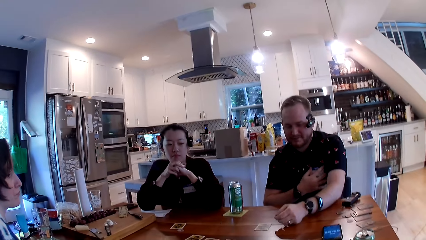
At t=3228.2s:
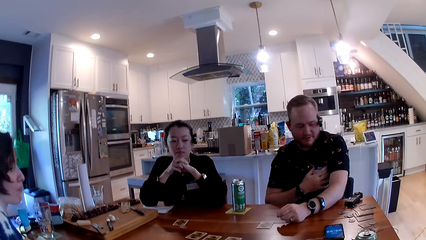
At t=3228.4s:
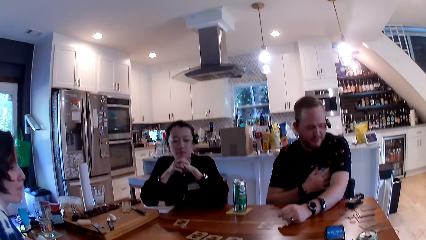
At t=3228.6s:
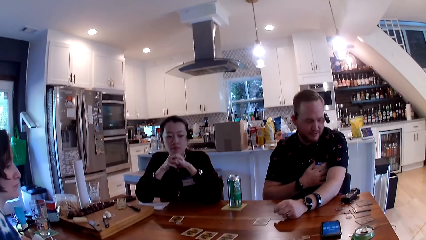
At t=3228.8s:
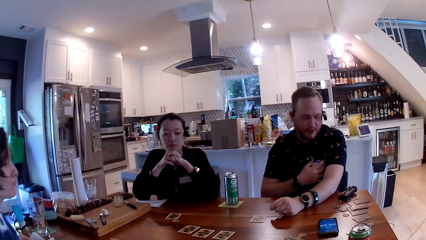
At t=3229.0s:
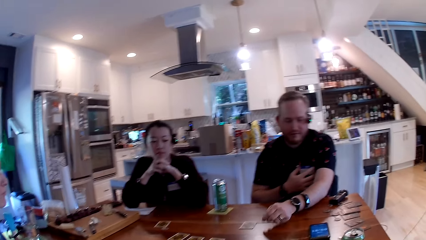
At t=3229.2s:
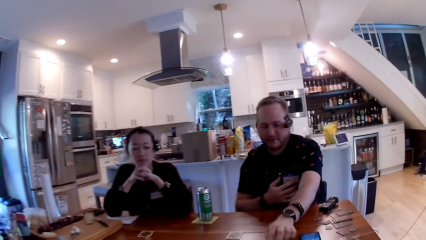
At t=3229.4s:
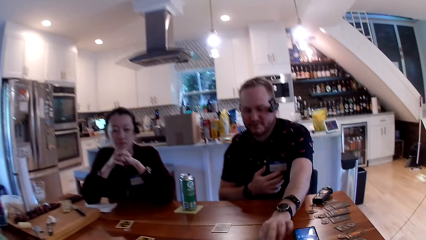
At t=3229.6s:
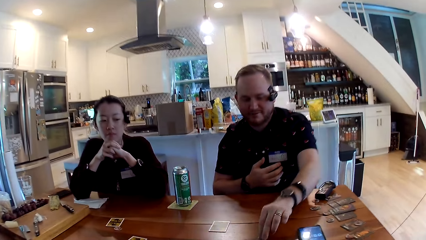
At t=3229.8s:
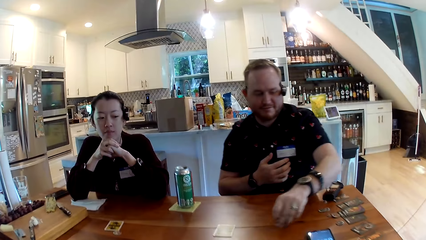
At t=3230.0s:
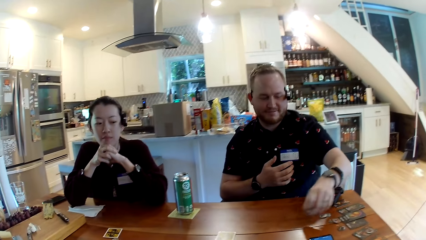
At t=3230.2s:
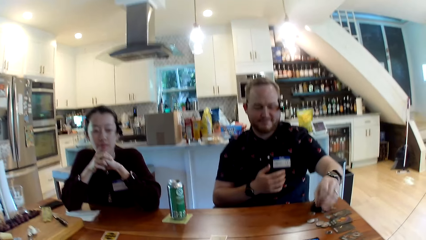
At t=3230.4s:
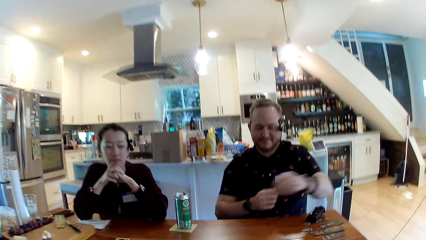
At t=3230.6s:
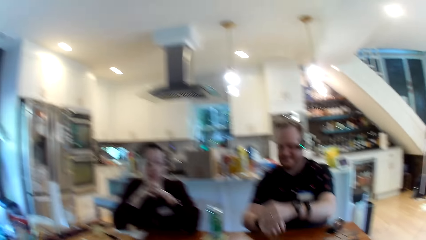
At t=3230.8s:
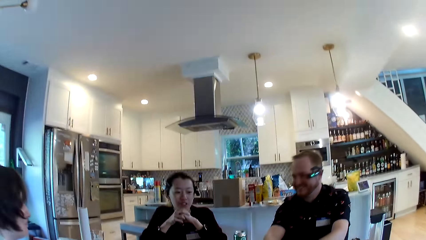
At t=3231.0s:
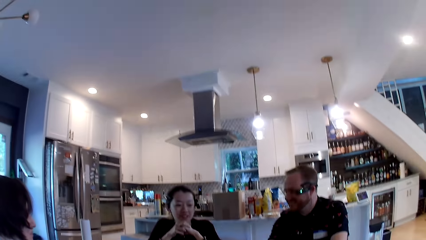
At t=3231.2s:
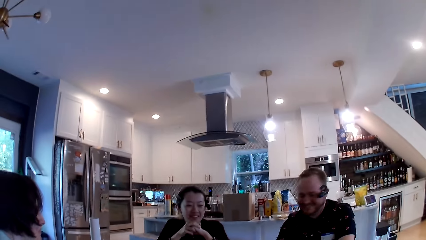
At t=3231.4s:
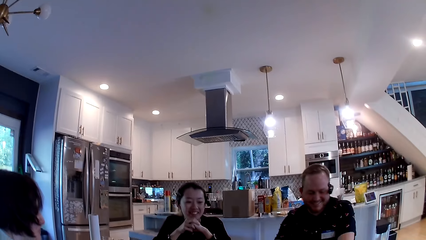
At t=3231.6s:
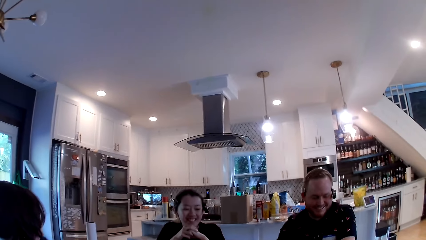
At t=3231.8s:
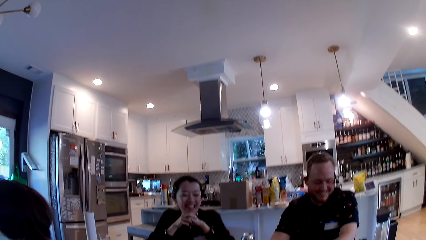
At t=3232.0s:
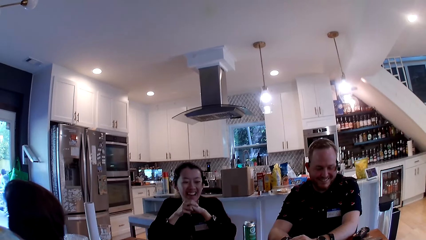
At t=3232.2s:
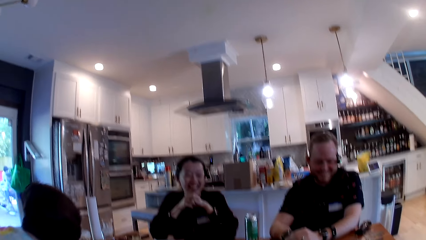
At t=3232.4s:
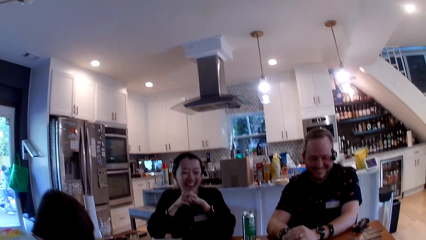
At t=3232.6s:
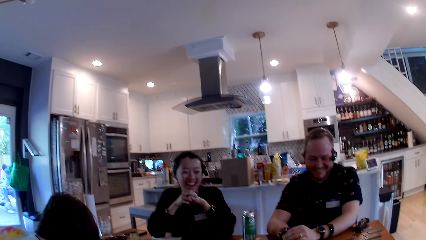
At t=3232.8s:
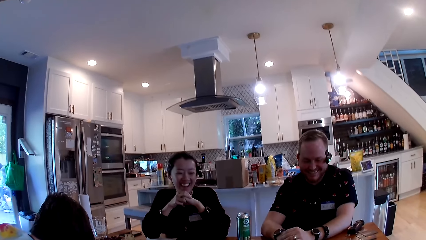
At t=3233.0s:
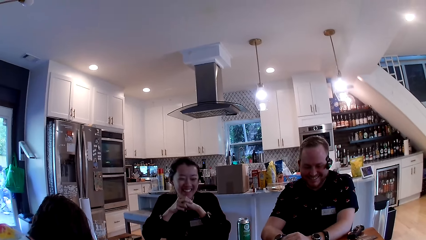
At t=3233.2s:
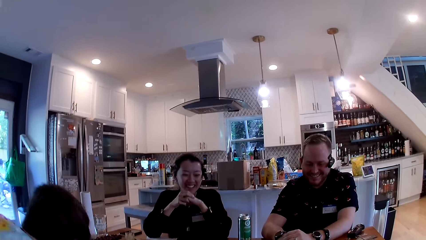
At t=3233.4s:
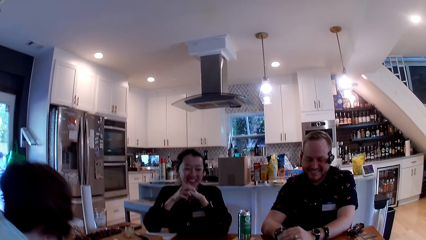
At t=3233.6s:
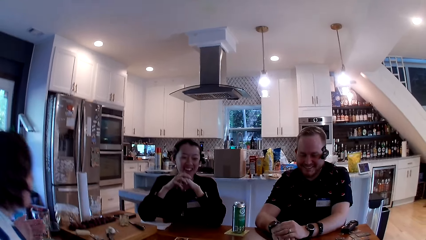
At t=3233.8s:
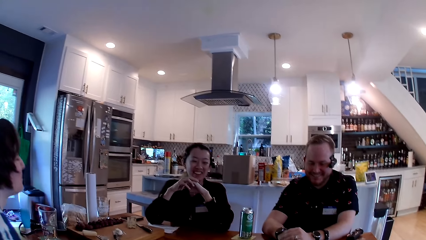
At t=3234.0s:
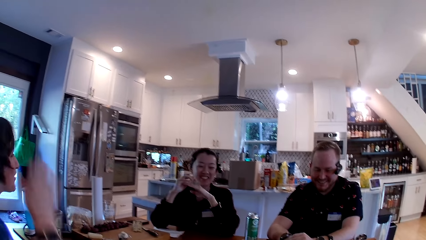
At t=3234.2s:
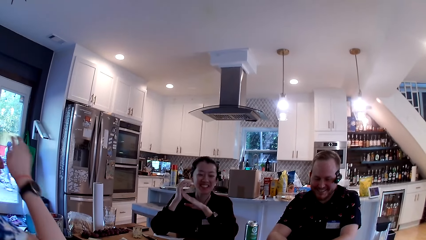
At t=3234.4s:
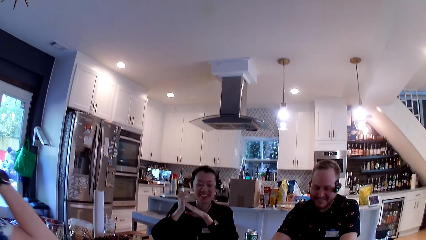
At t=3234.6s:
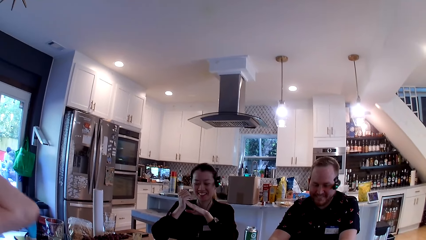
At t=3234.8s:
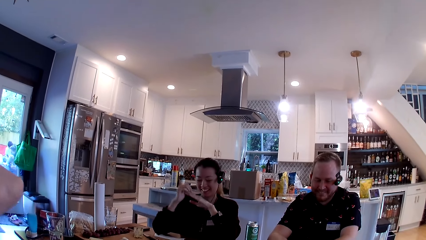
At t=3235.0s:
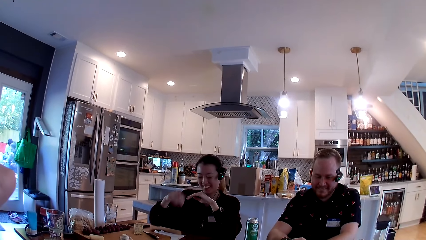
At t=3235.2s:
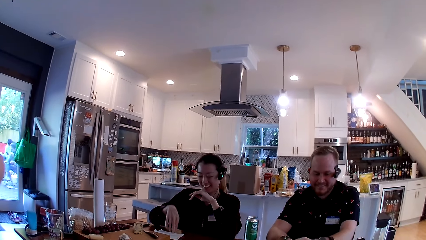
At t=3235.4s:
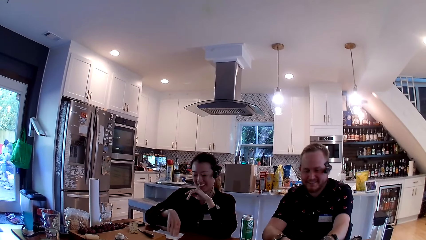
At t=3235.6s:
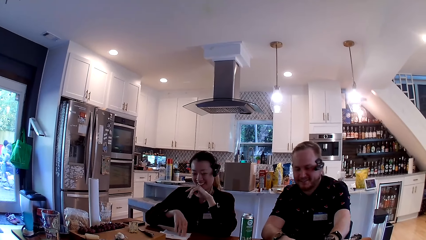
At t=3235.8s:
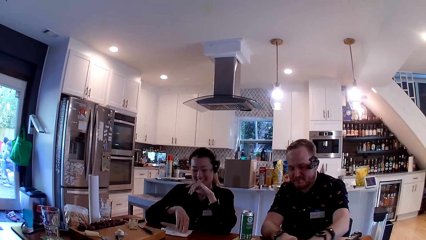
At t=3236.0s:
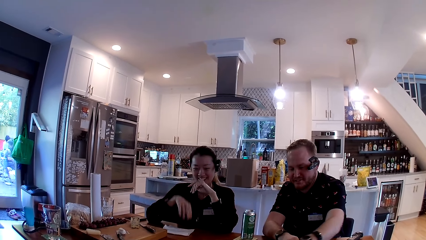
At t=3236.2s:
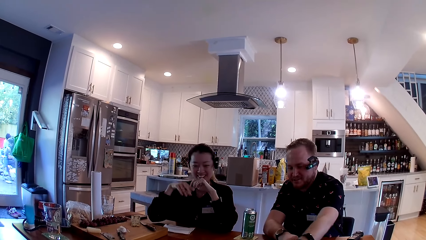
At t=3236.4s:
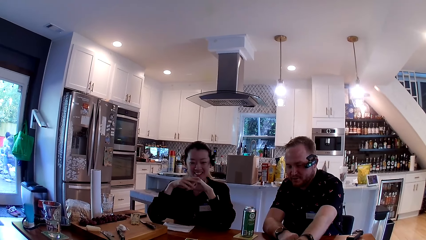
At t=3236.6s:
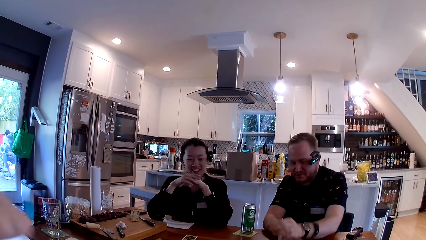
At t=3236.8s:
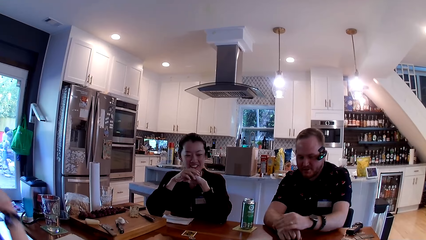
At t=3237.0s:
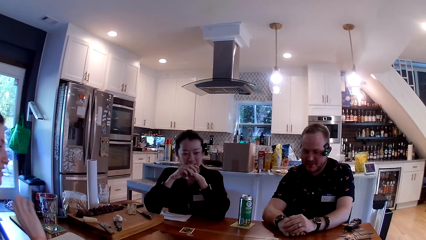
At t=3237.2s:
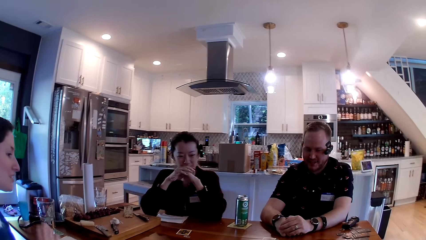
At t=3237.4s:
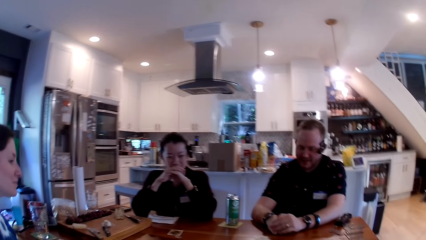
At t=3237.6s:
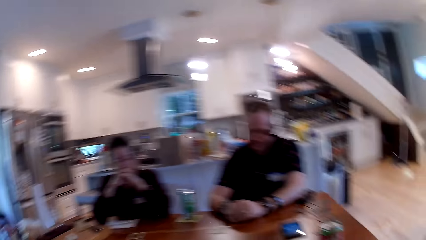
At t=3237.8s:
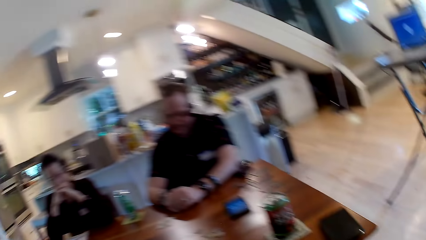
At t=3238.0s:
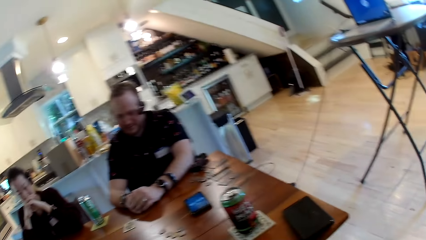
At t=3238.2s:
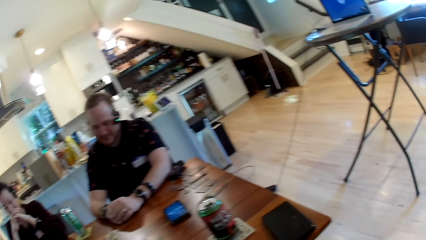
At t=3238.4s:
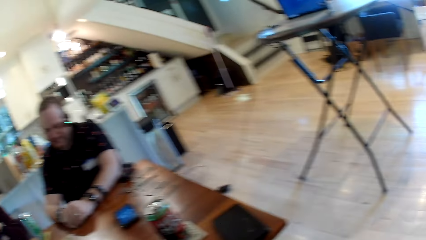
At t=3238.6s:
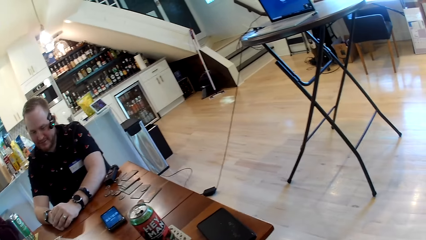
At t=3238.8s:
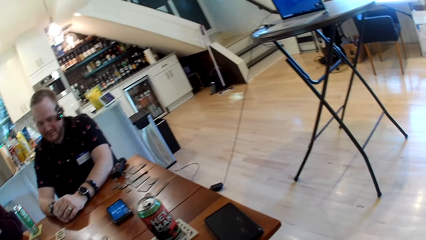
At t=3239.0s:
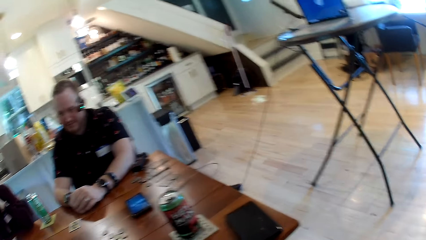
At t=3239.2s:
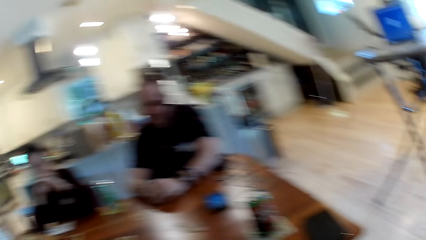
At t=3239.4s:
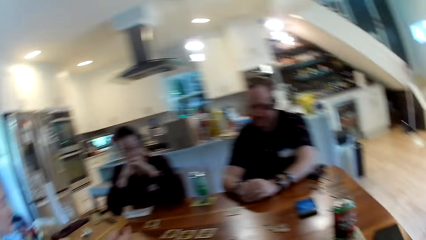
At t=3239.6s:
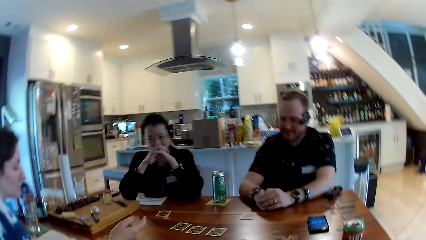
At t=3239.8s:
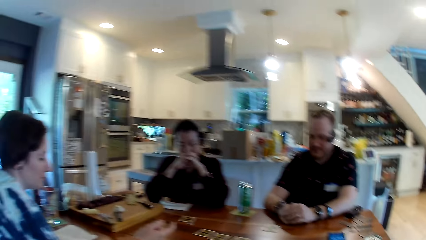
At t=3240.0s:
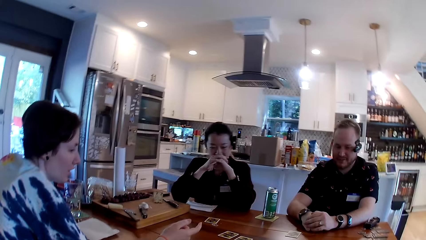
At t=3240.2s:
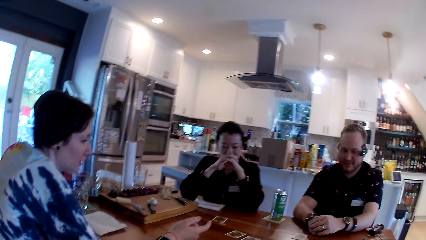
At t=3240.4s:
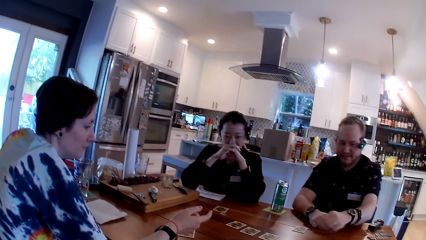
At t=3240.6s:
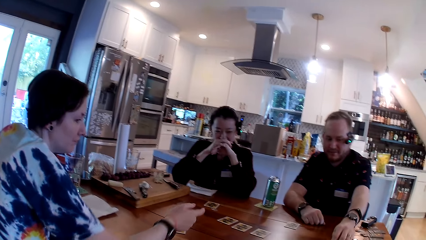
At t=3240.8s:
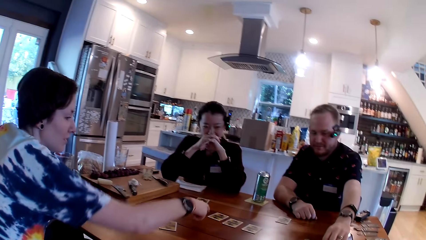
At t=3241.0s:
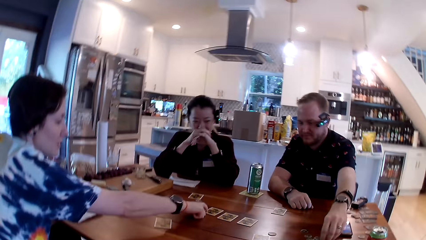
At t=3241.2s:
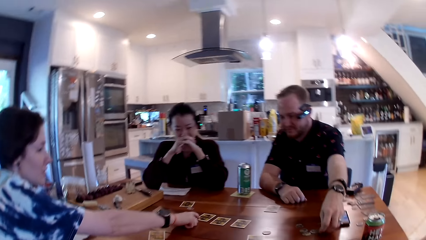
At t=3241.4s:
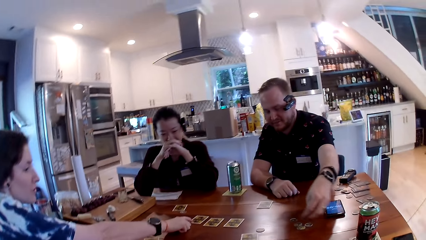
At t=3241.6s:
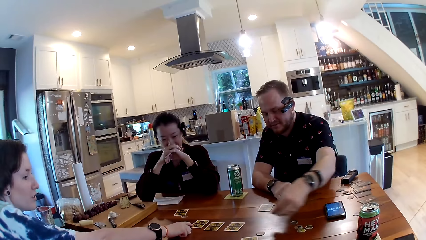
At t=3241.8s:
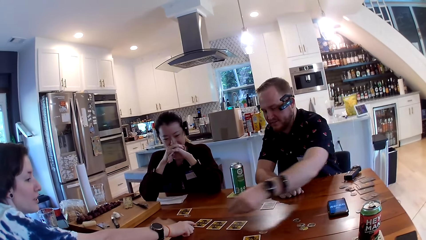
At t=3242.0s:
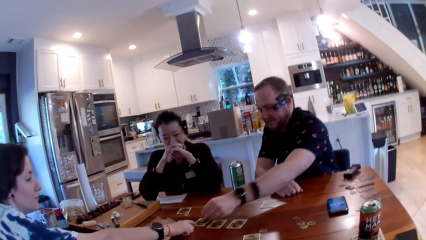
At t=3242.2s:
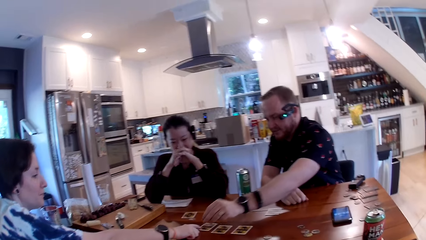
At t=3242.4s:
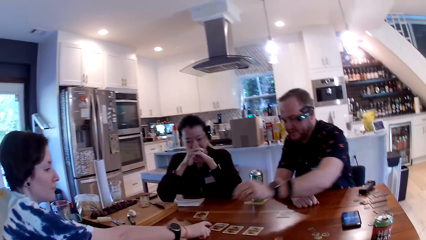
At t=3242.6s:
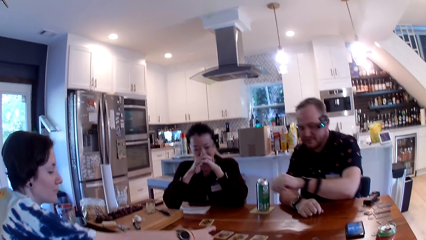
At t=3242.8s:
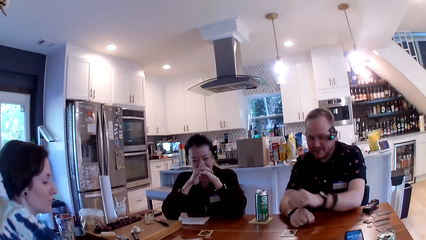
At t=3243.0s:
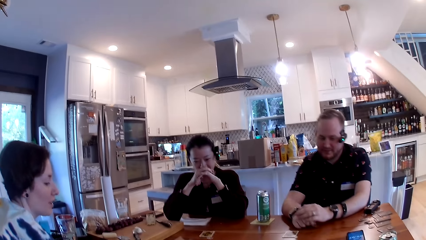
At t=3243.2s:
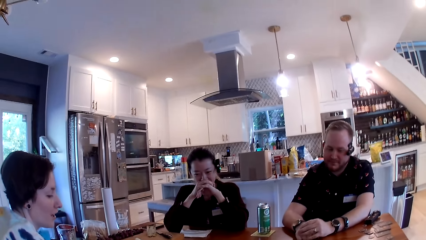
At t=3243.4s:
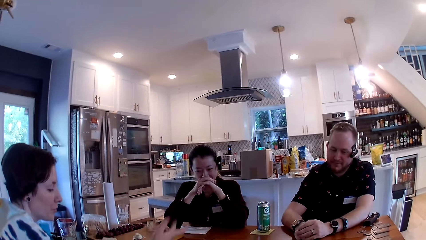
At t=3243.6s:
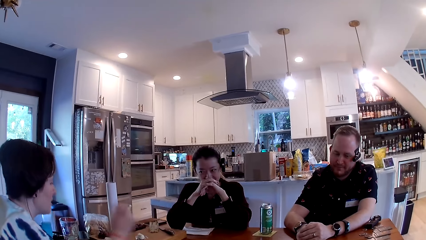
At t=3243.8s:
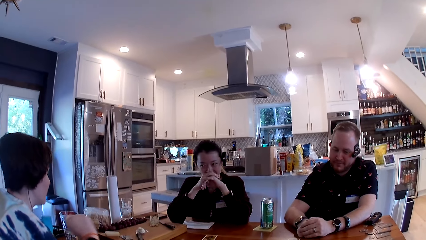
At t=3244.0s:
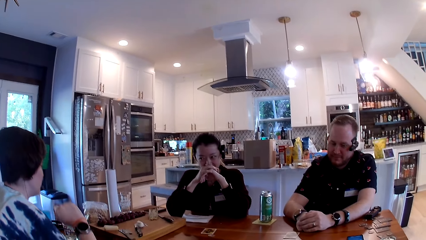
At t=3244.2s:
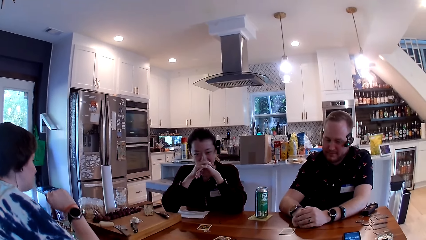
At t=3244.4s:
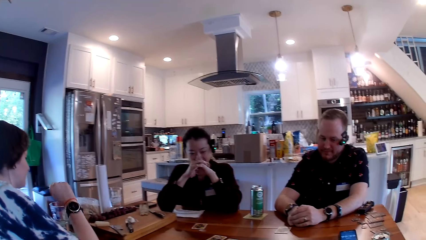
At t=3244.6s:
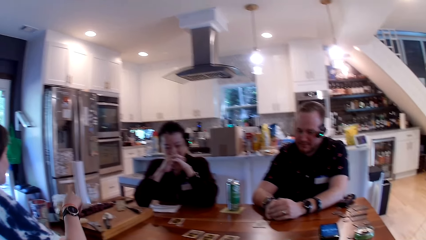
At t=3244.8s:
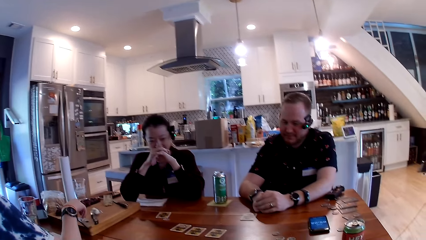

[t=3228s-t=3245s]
A person talks. A man moves a coin from the table with his left hand. Another person talks to the first person. The camera wearer looks around. A woman touches a card on the table with her right hand. A third person points at the table. The first person puts the card on the table.
